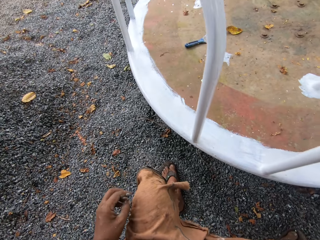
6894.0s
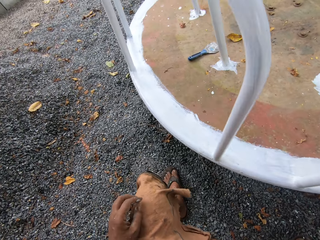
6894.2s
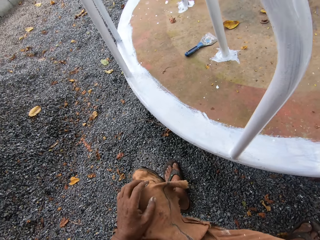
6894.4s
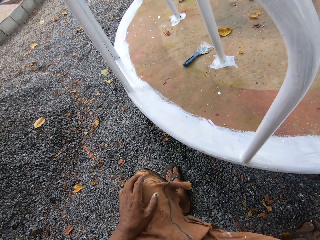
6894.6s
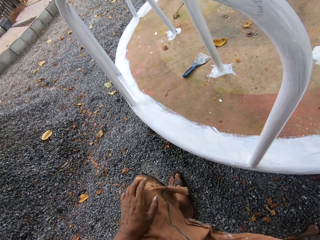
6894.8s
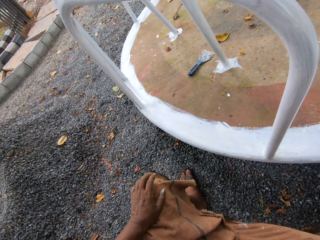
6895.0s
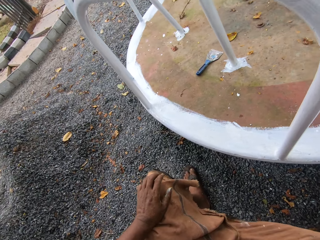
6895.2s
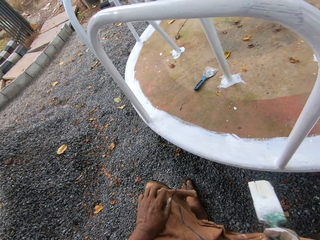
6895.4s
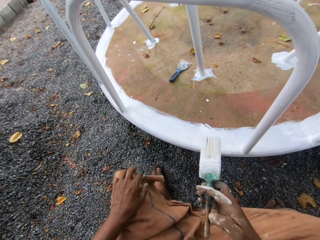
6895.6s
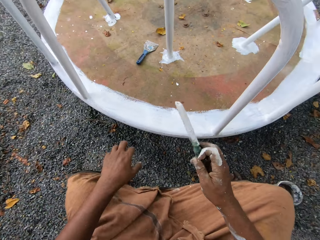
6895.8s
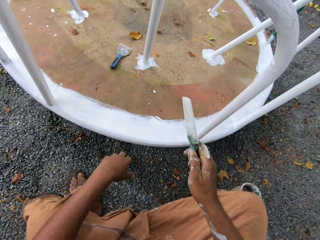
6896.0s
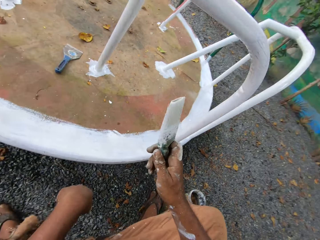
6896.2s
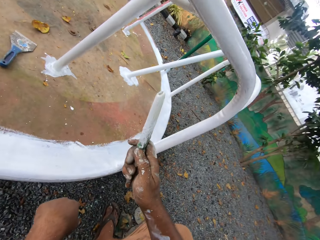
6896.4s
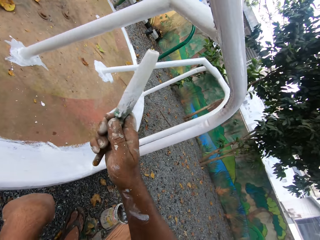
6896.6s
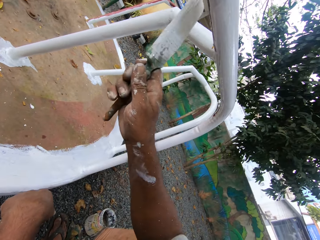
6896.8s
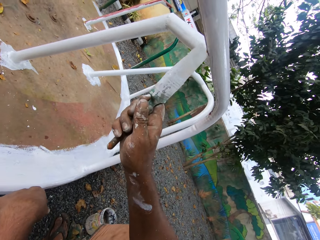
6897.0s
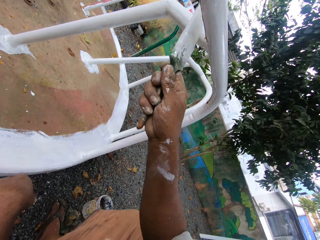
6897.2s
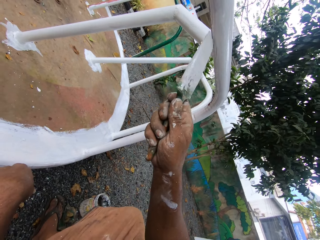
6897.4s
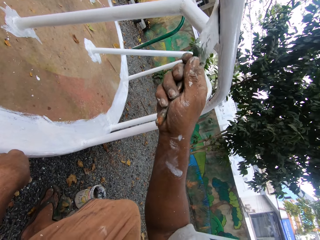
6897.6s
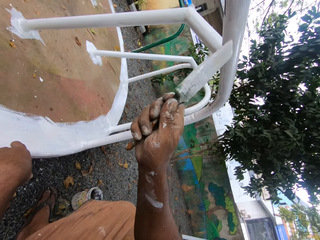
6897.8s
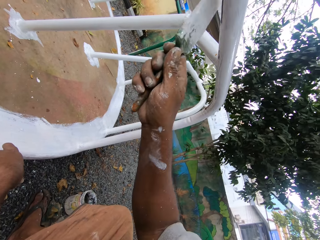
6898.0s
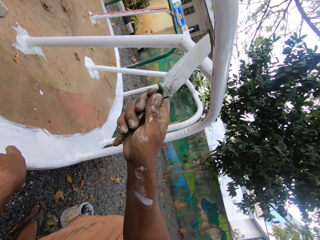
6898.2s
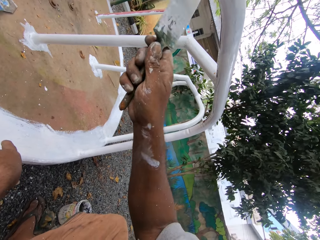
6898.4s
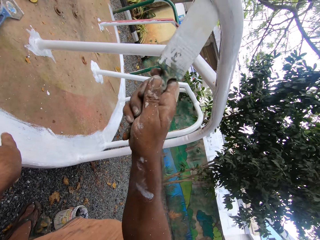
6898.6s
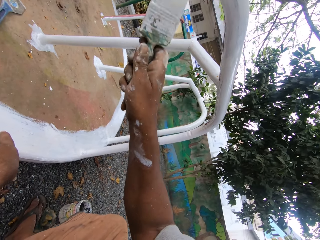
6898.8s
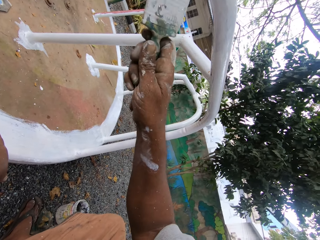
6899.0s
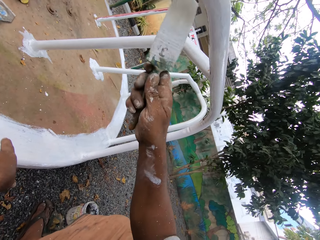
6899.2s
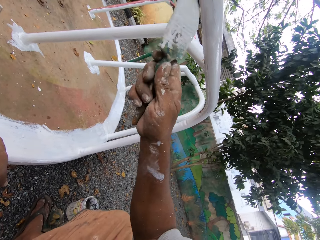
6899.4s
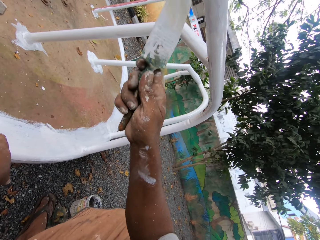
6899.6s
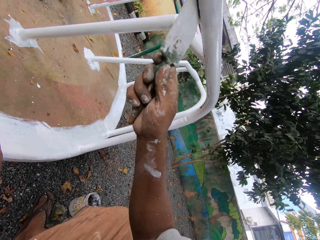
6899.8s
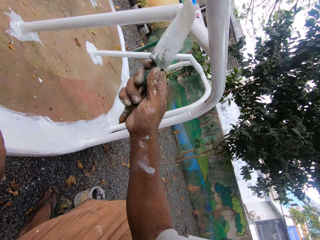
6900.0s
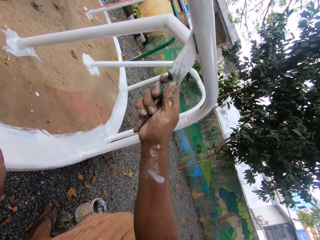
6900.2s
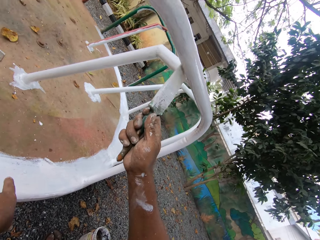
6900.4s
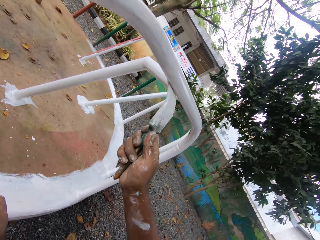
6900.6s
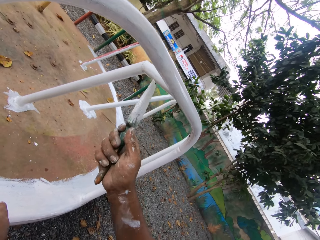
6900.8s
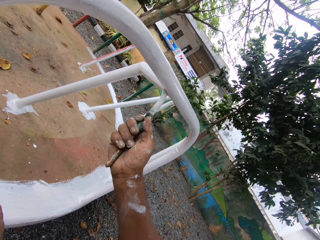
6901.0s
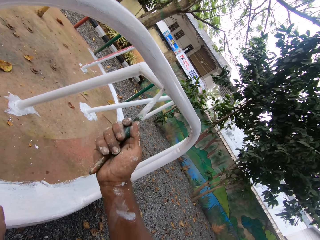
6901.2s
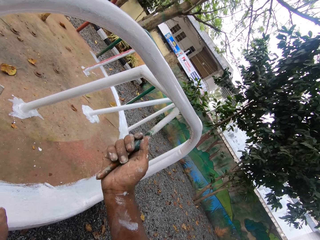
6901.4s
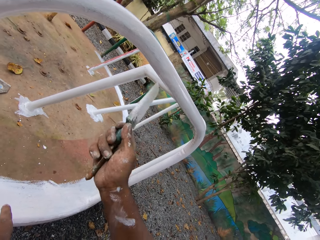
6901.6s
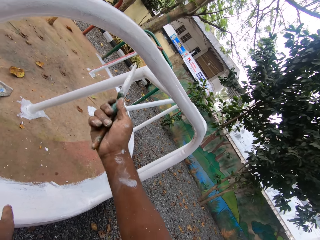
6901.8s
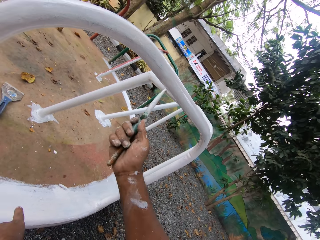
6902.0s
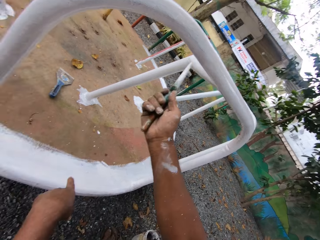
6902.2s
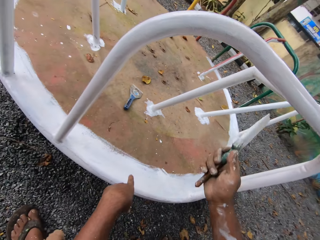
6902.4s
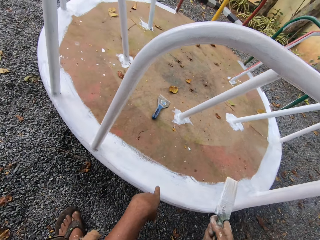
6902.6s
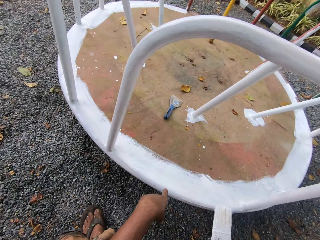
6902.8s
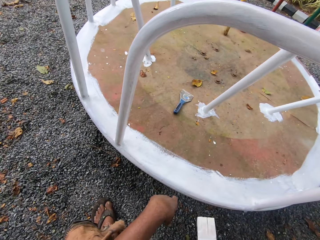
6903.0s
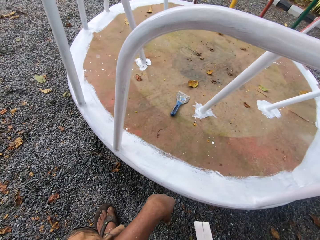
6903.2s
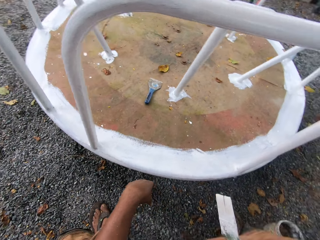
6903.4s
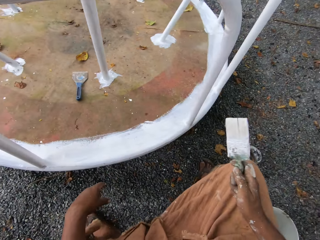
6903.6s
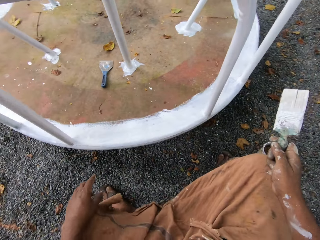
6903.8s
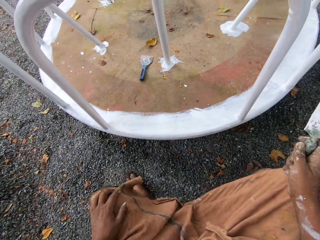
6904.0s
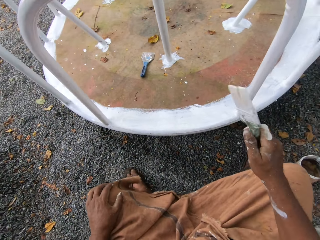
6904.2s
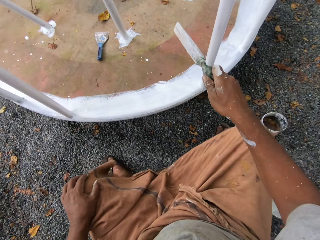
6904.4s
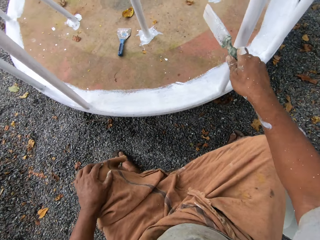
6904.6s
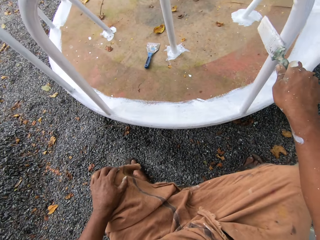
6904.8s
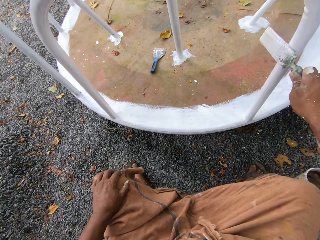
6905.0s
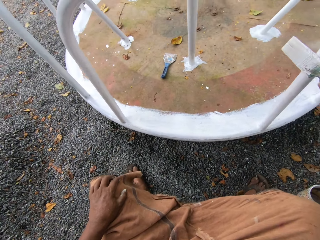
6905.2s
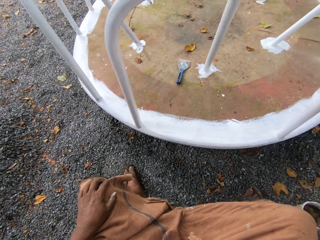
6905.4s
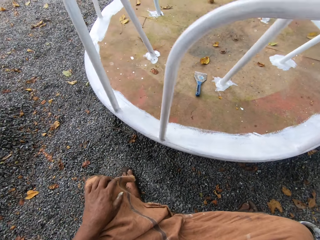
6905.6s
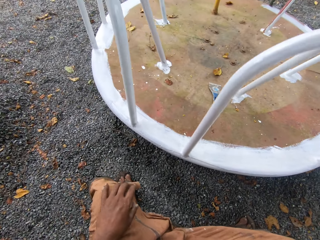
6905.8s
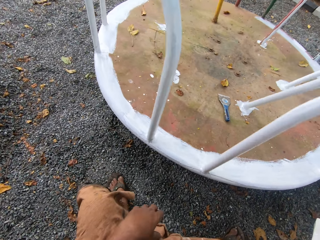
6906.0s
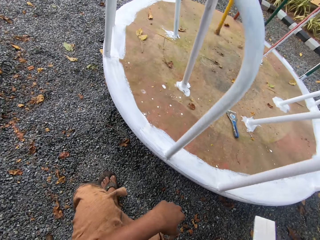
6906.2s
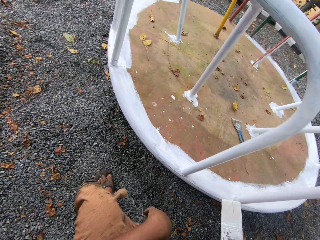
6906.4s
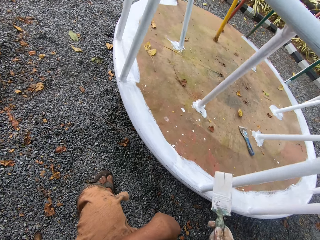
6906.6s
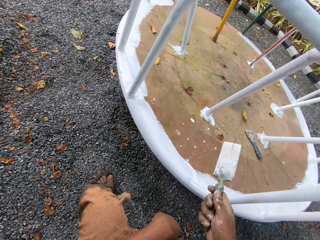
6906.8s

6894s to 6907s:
The camera wearer stops the swing with the brush. They rest the hand on the knee. They paint the roundabout with the paintbrush. They touch the knee. They move the roundabout with the paintbrush.

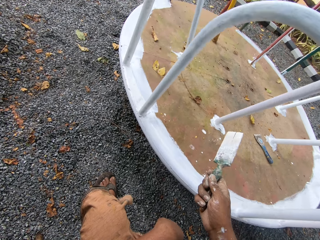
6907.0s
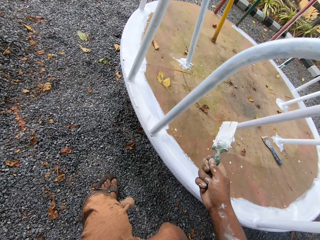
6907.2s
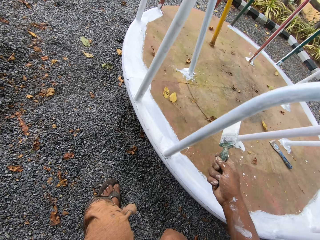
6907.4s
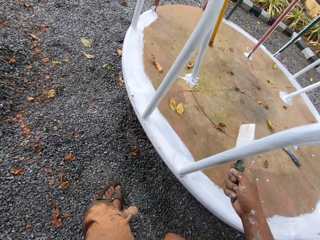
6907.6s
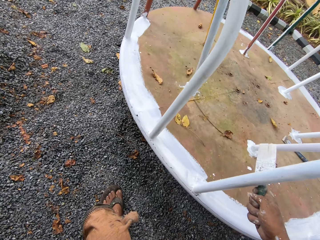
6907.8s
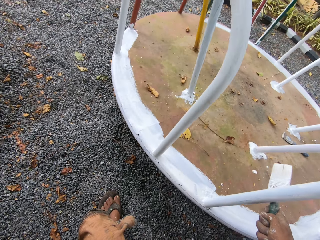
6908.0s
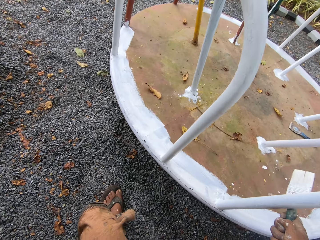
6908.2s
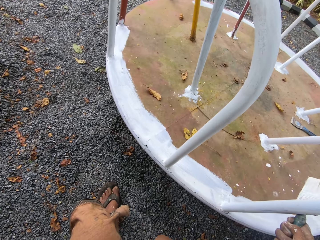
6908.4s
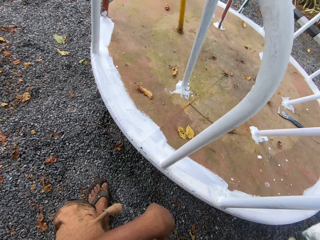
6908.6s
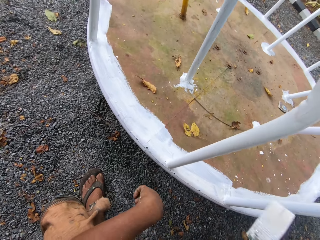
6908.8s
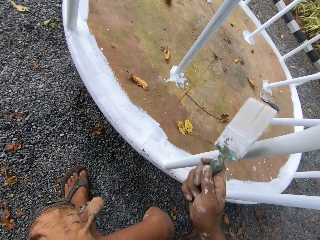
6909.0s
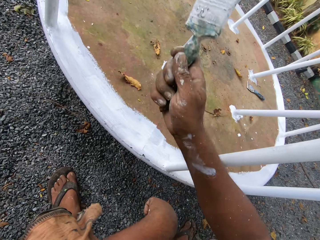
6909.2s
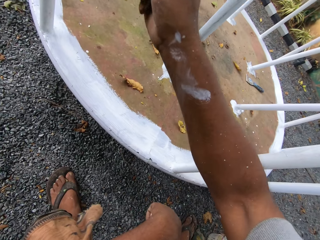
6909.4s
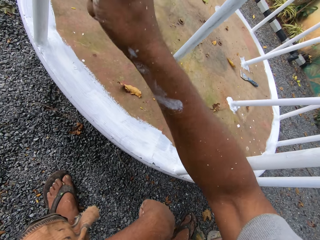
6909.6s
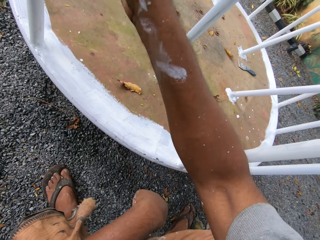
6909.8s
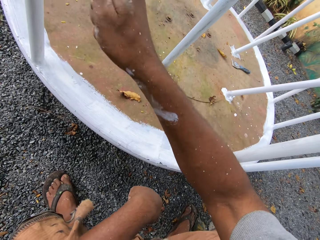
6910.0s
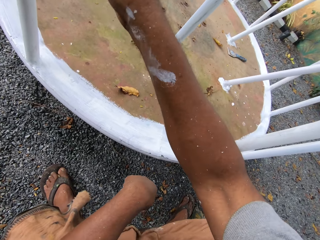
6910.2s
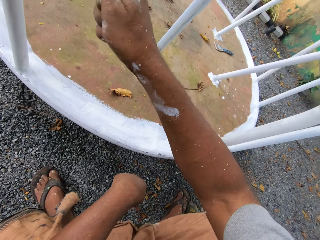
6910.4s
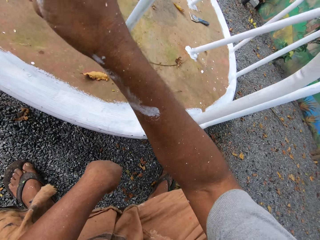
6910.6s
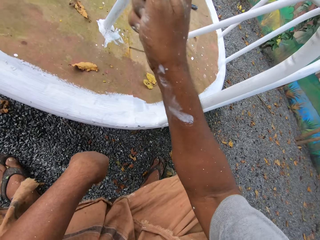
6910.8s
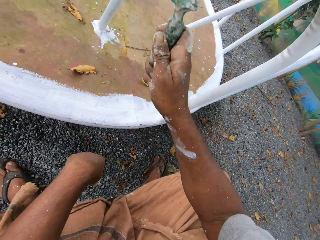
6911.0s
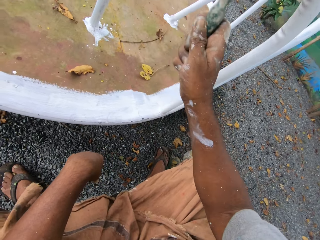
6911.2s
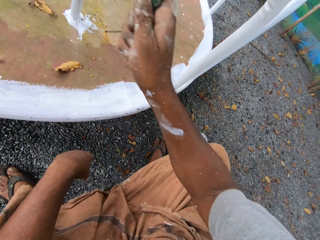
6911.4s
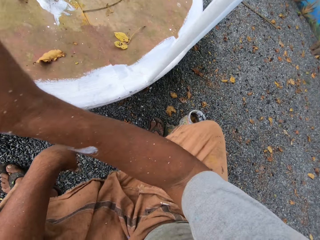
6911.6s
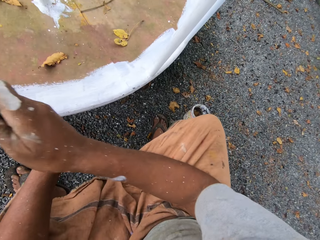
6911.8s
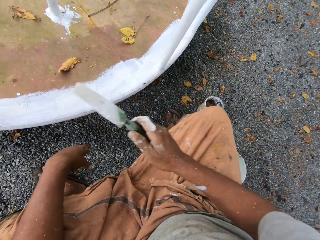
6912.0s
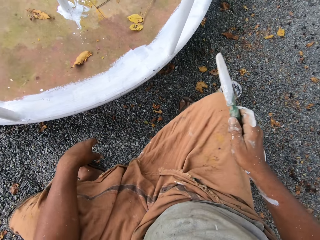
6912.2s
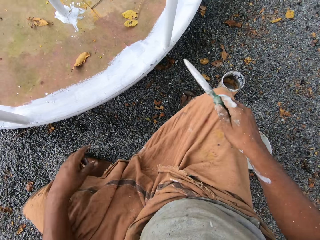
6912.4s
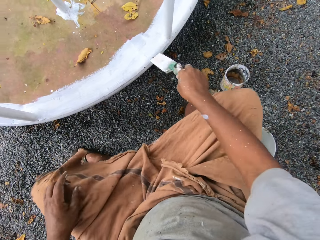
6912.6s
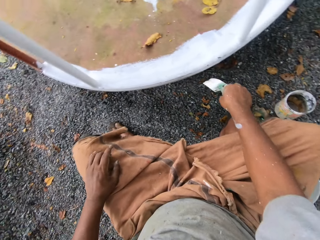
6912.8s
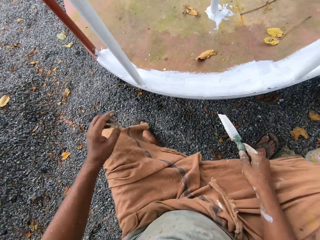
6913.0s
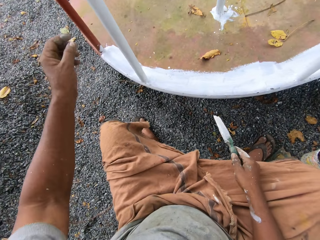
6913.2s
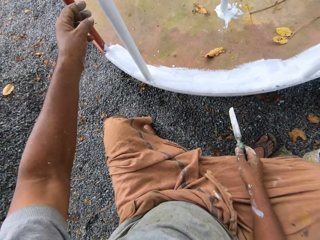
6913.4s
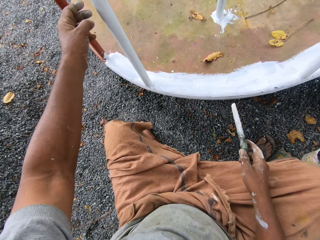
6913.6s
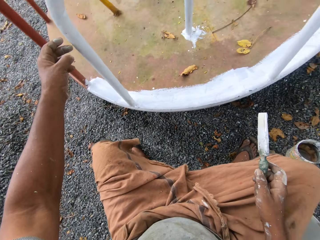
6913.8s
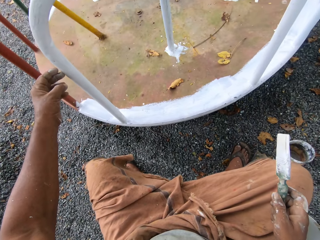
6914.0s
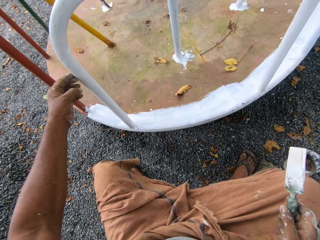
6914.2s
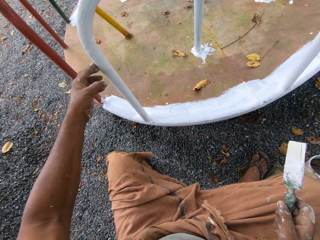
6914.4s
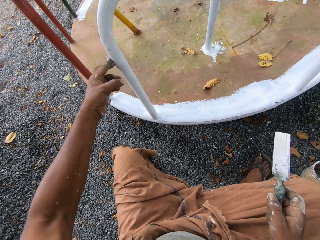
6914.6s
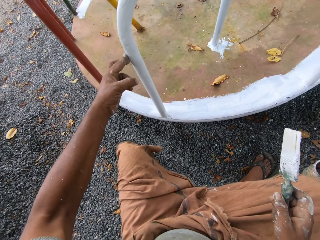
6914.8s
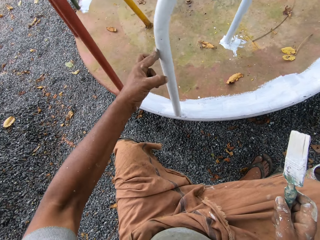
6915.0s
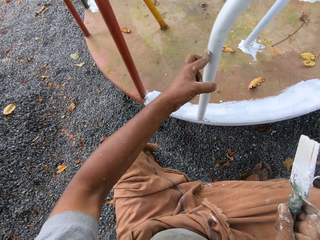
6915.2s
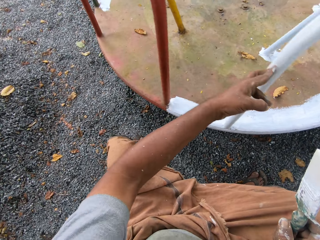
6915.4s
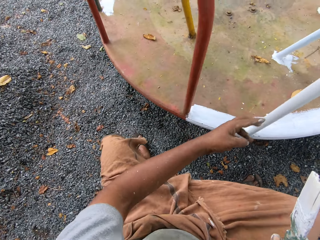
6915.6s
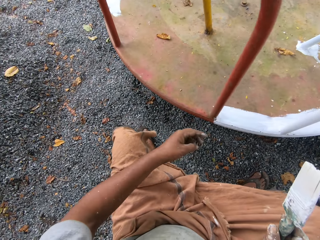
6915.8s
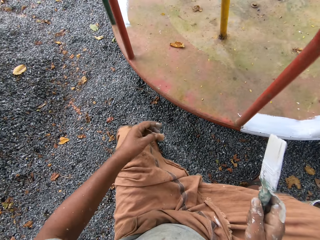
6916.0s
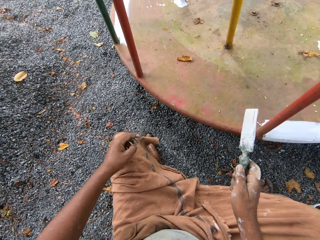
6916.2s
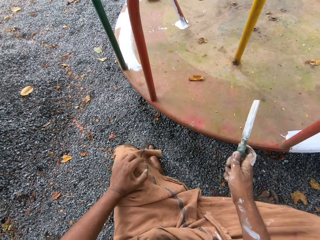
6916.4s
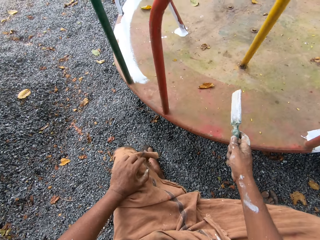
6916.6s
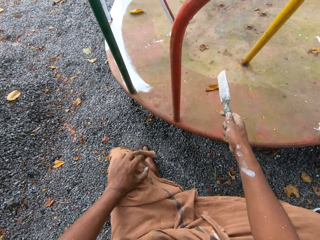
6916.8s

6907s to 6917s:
The camera wearer stops the swing with the brush. He paints the roundabout with the paintbrush. He moves the roundabout with his left hand.
